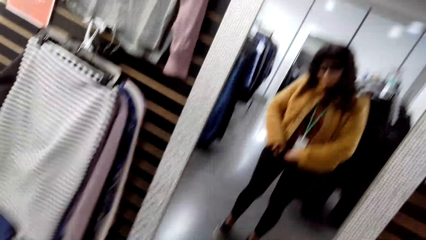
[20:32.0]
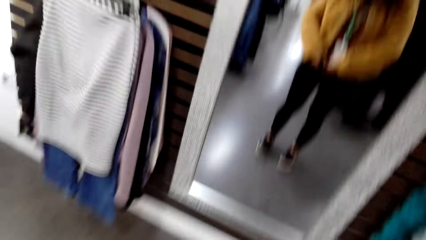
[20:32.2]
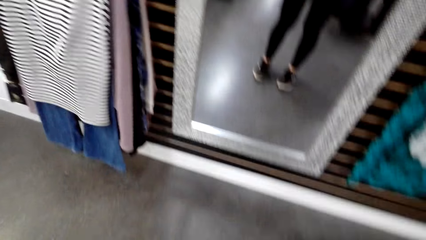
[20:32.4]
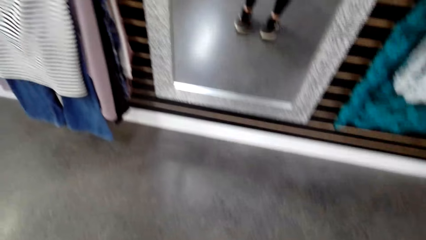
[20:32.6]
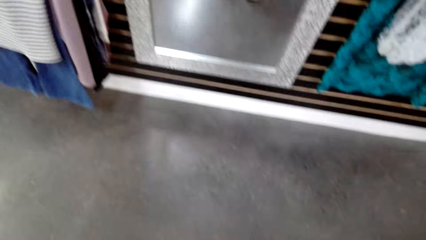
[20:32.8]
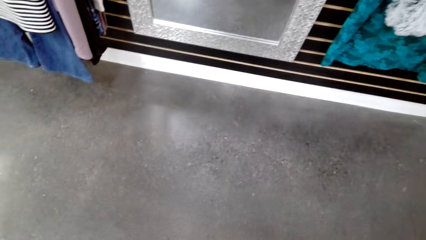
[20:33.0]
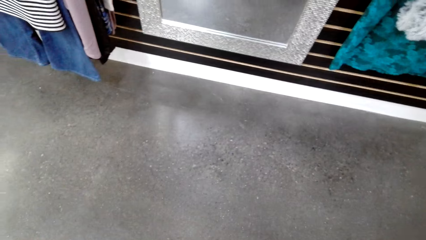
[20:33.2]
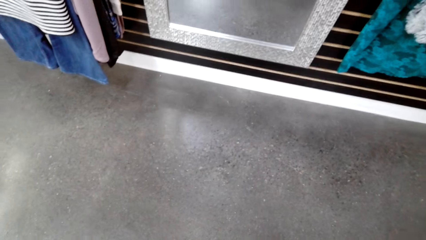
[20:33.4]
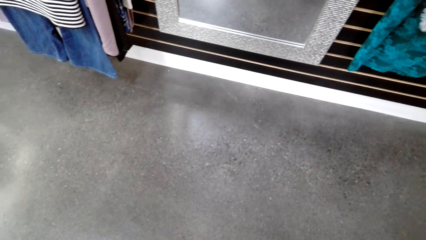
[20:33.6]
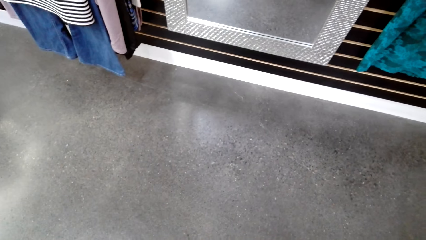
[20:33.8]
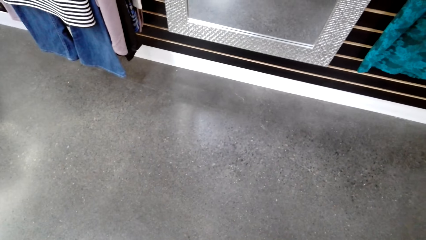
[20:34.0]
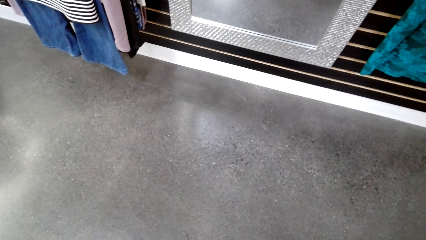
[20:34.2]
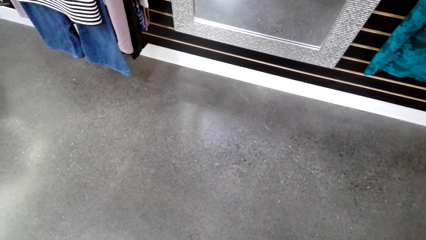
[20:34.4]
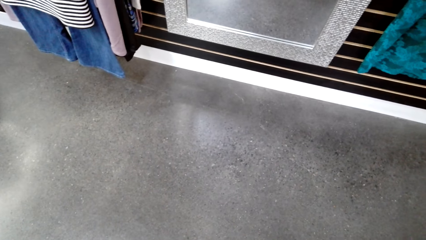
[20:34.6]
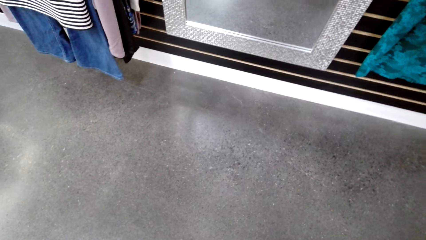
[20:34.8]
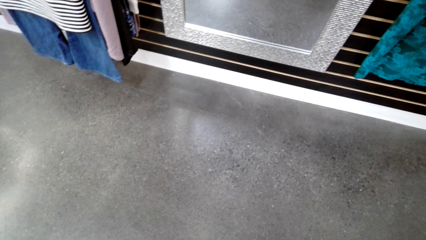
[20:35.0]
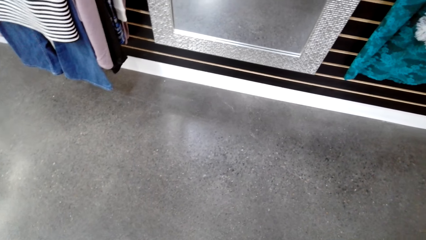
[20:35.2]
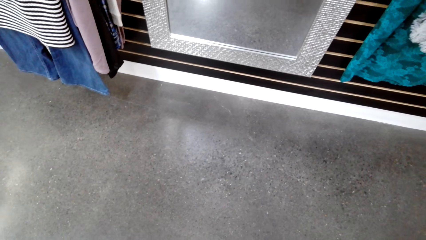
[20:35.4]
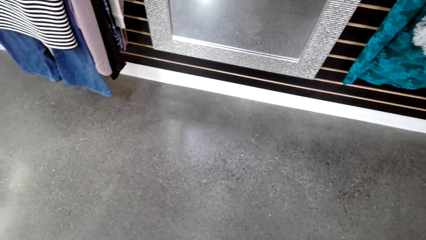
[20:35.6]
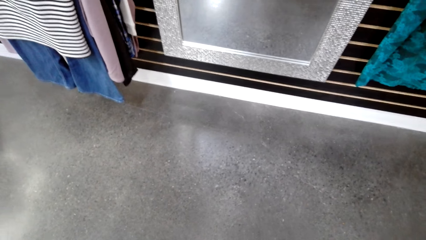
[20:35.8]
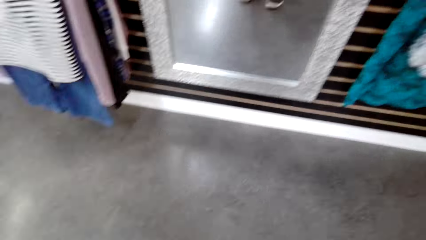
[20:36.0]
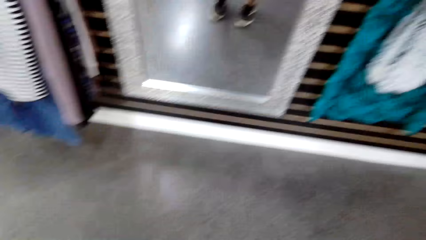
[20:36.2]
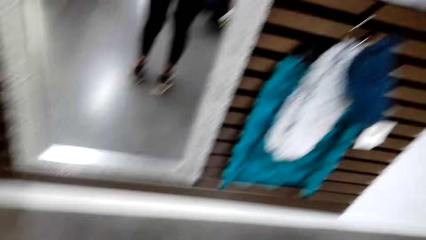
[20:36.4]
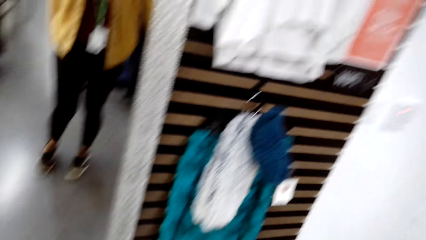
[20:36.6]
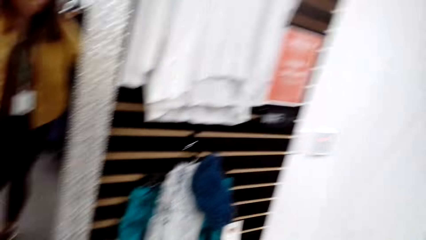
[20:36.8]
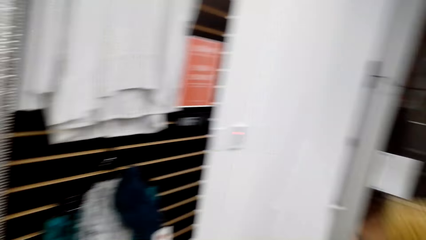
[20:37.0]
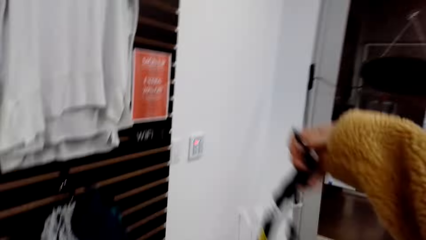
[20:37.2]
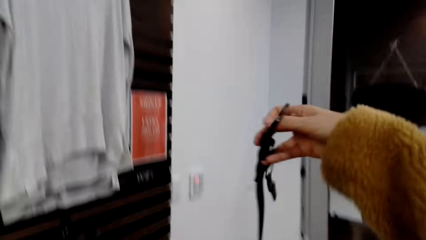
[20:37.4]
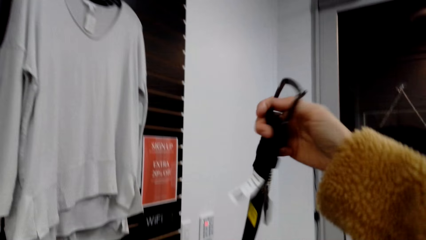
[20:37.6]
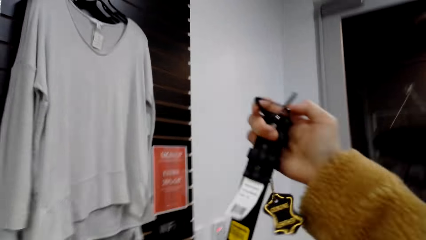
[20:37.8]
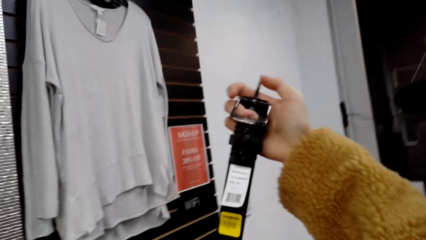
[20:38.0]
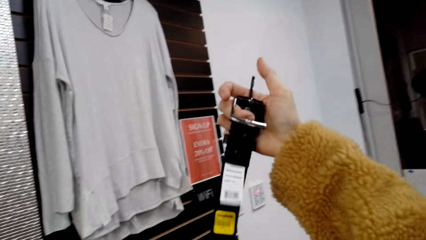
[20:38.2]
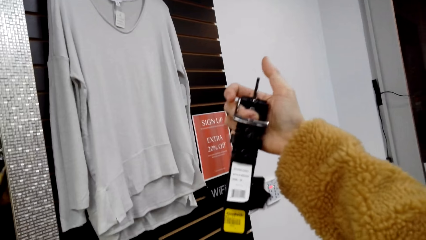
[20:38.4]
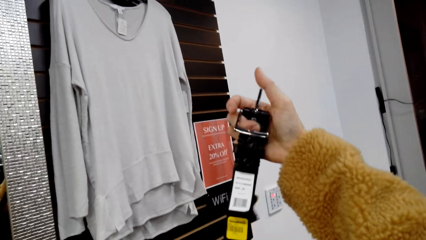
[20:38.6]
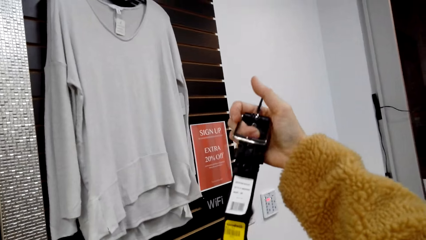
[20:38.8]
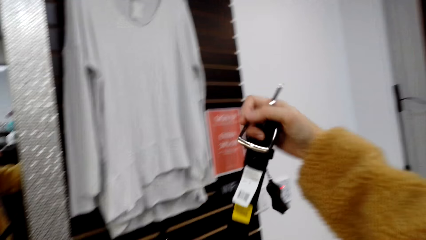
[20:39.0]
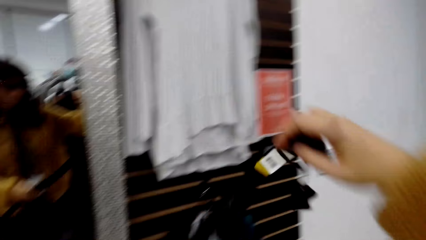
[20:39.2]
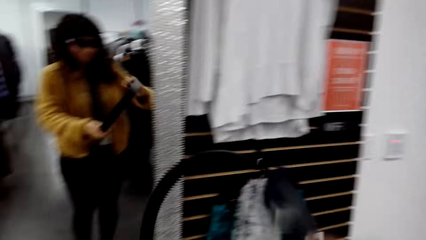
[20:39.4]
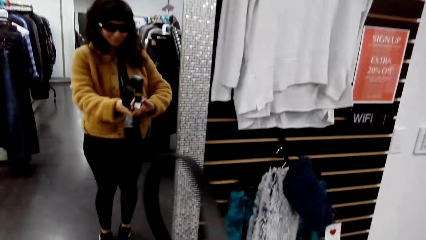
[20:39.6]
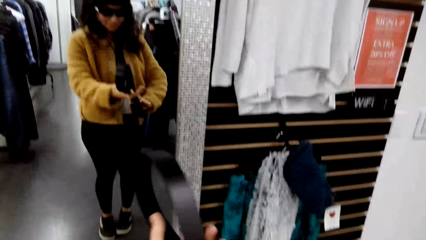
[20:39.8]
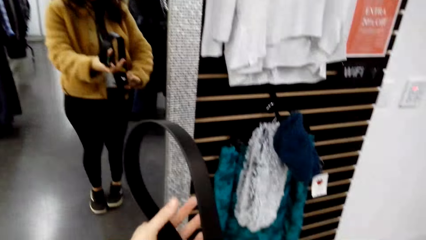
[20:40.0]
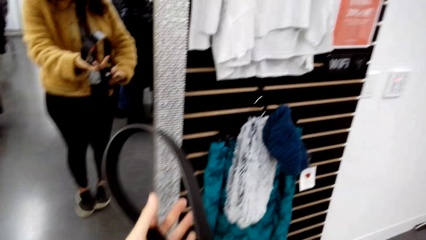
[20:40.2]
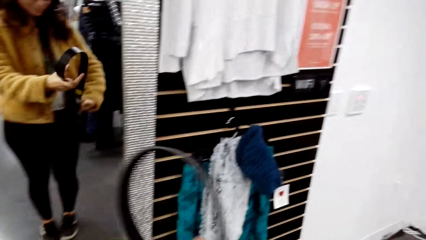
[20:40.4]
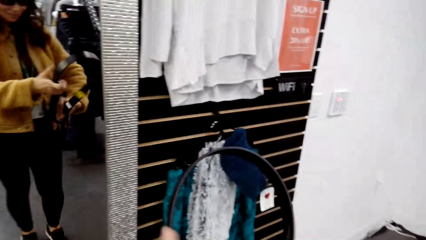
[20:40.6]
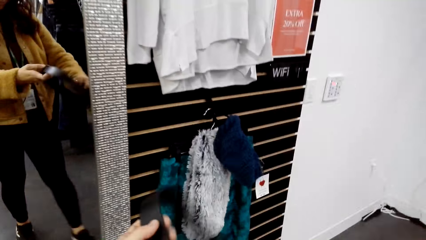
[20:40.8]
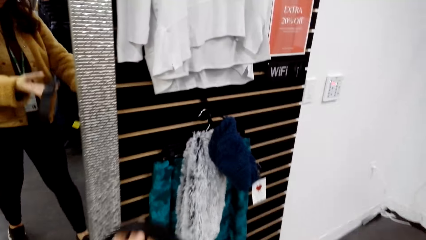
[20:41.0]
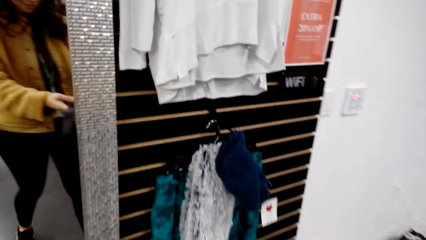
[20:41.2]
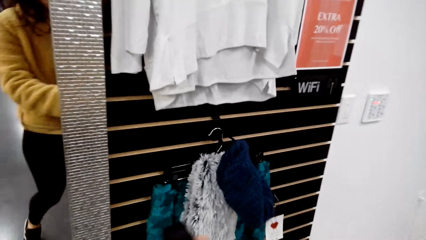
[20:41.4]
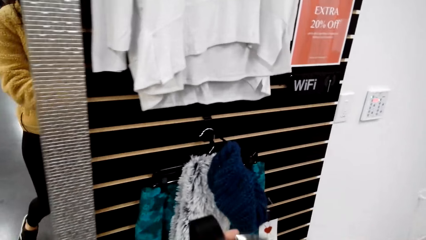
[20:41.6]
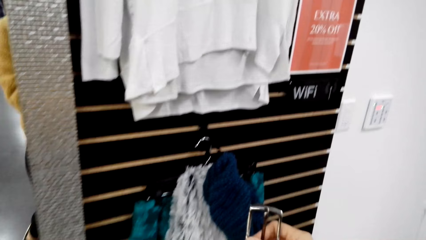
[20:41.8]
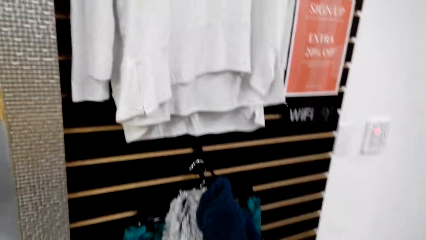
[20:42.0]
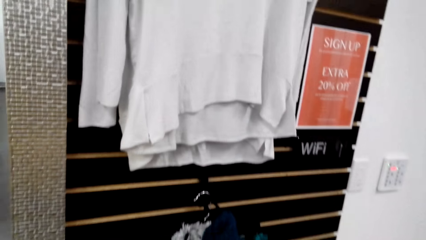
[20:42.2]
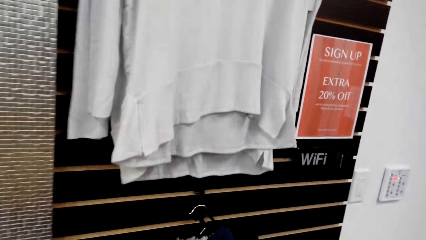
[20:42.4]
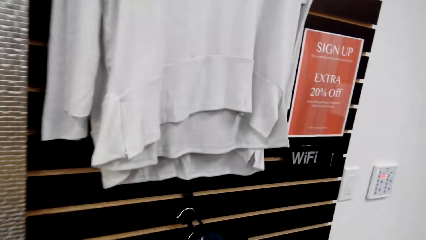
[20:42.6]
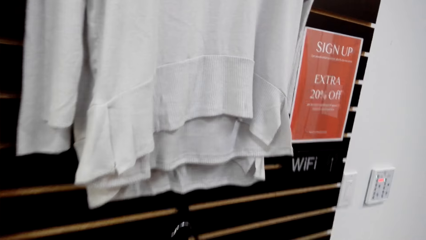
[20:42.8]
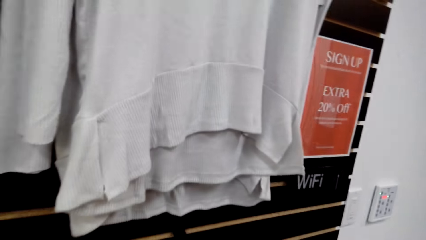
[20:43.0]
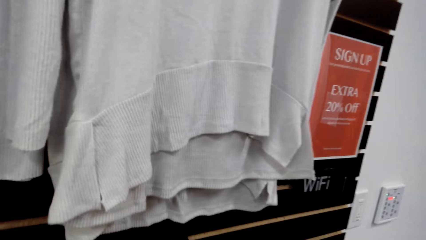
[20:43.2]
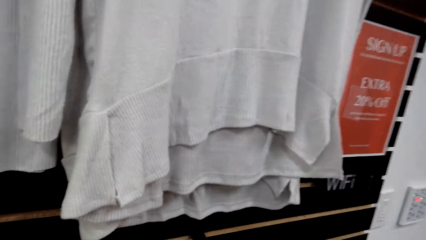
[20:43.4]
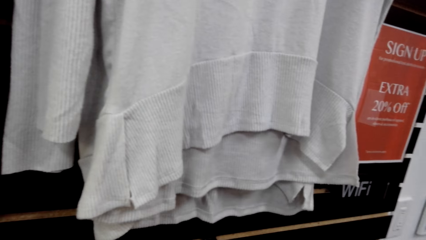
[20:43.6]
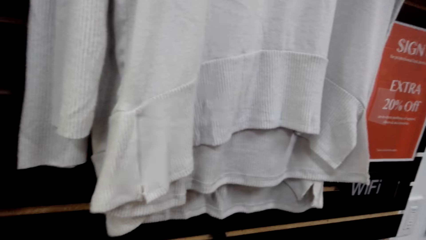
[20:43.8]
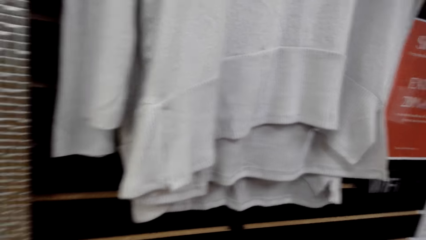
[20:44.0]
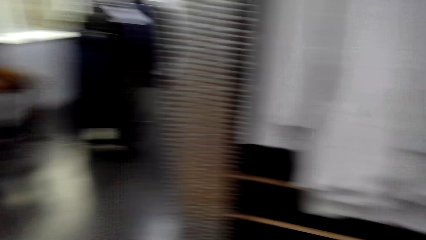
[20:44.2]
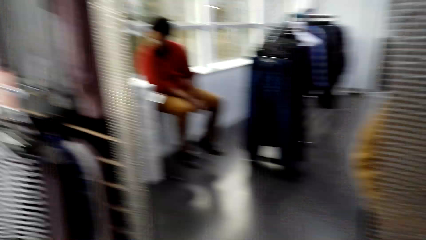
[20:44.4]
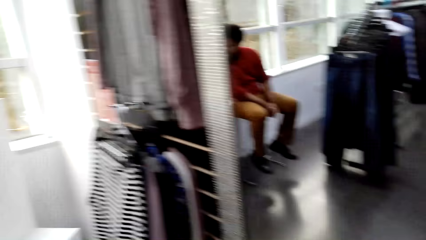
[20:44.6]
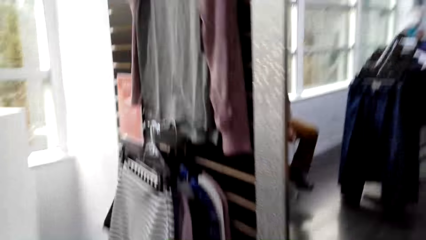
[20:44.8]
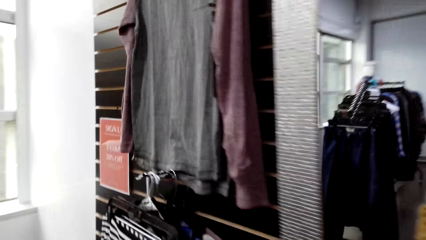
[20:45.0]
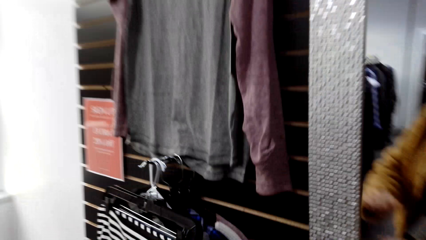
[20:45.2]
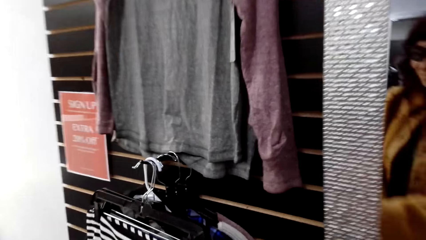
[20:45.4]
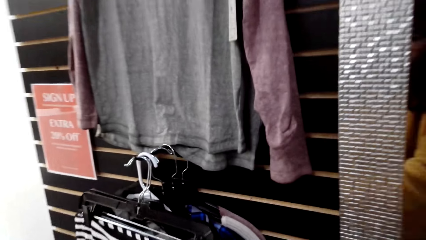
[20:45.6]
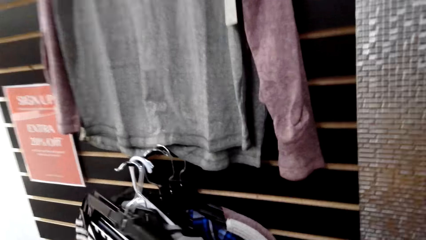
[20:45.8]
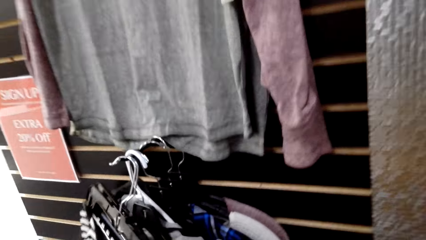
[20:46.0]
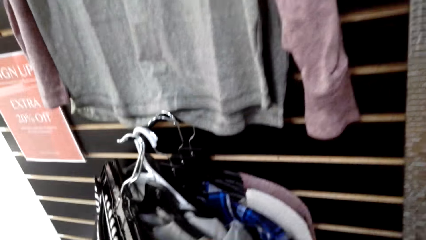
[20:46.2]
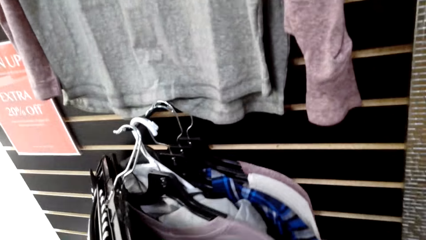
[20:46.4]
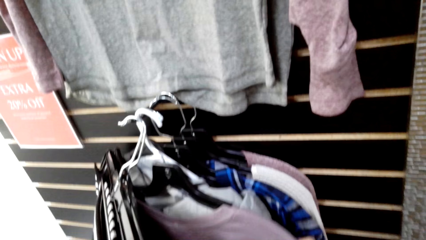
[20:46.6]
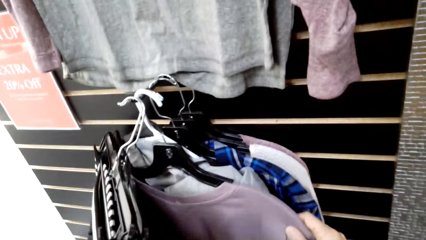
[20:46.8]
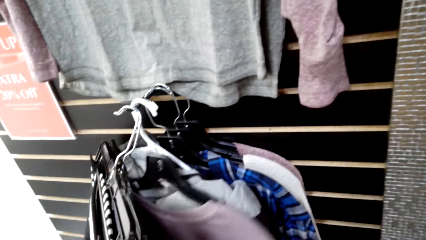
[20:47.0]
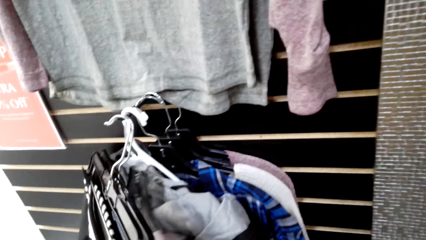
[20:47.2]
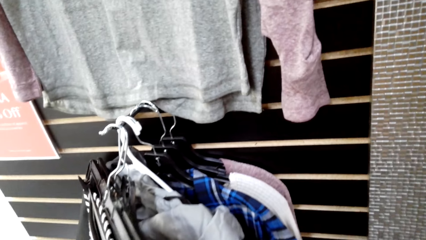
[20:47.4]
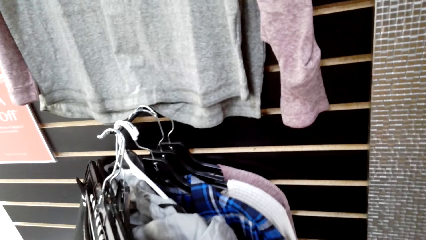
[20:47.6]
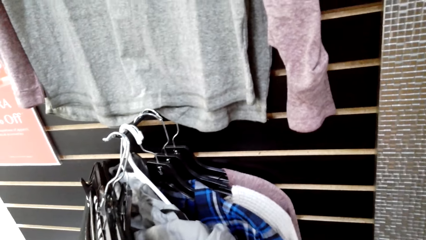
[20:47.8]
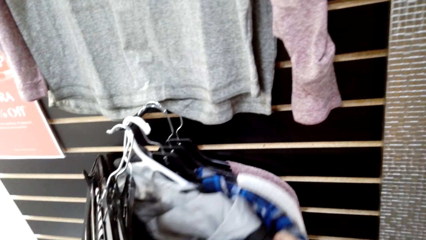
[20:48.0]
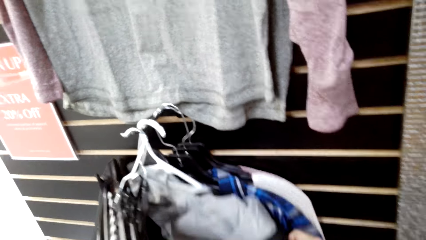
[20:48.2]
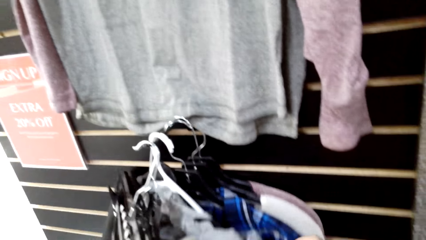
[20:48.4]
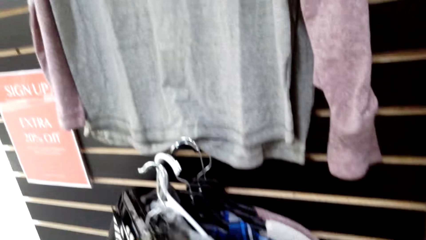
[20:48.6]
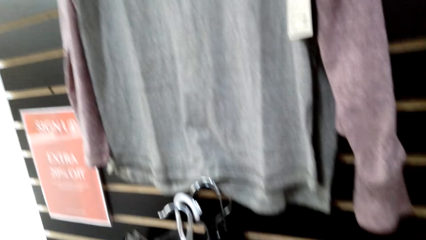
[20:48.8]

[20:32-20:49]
The camera wearer stares at the floor. They inspect the belt. They hold the belt up. They move towards the wall. They move towards the rack. They inspect the clothes on the rack. They touch the clothes.
